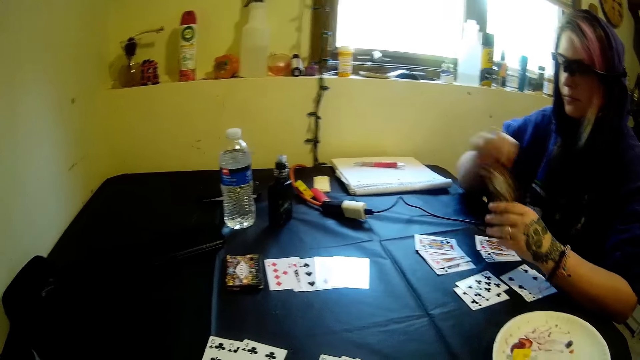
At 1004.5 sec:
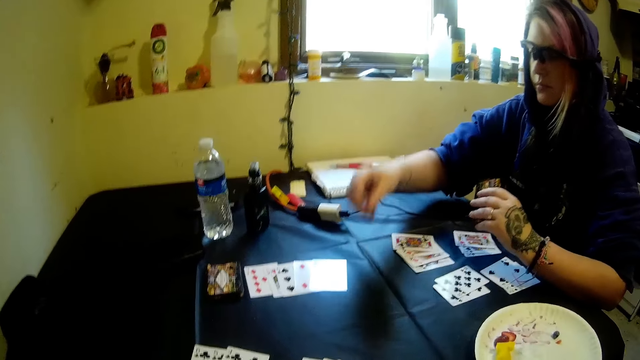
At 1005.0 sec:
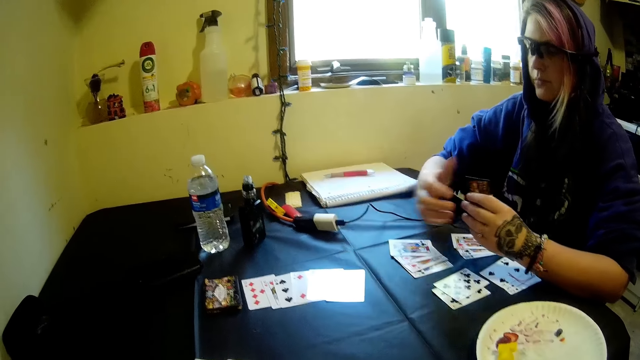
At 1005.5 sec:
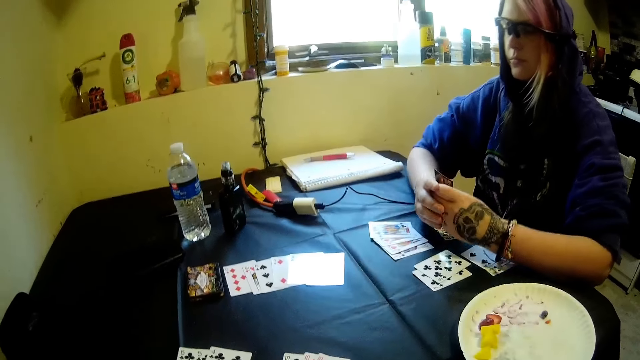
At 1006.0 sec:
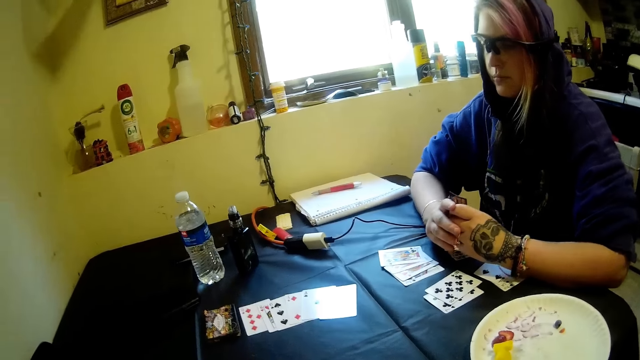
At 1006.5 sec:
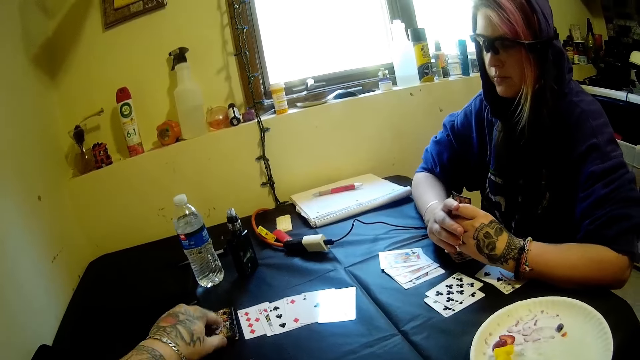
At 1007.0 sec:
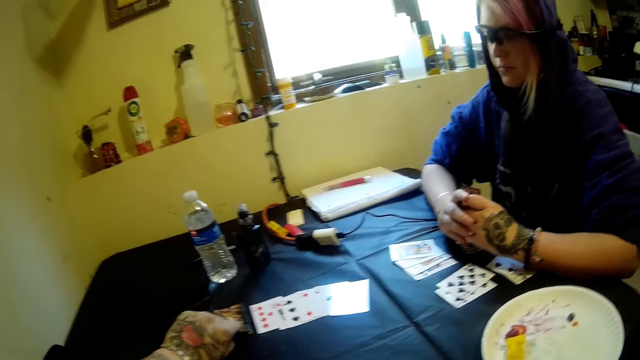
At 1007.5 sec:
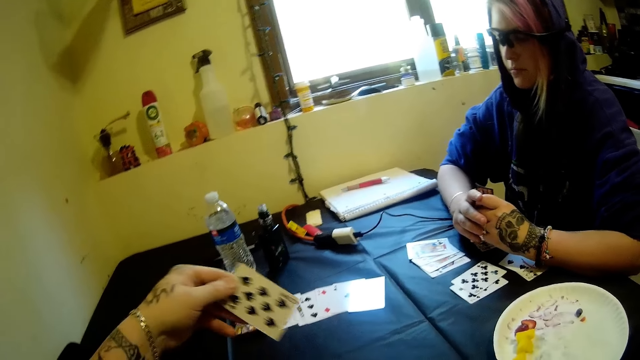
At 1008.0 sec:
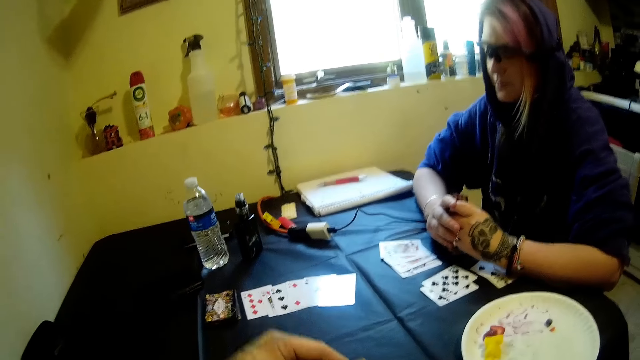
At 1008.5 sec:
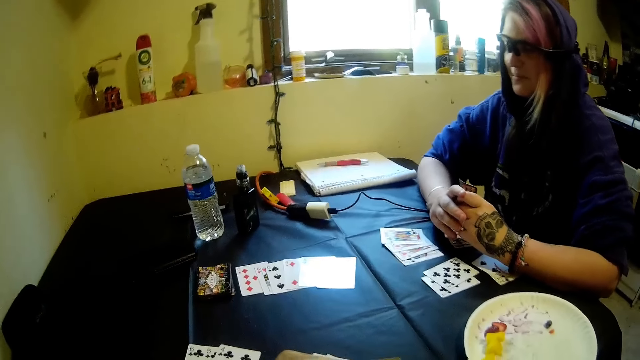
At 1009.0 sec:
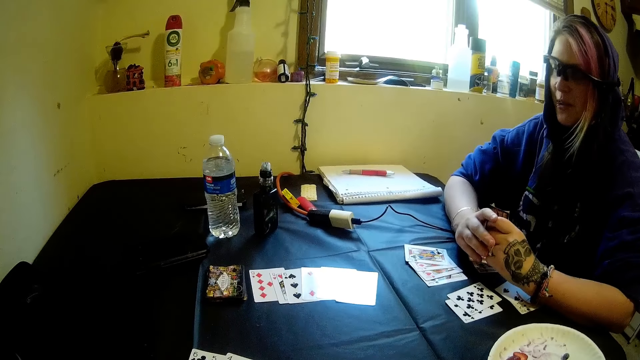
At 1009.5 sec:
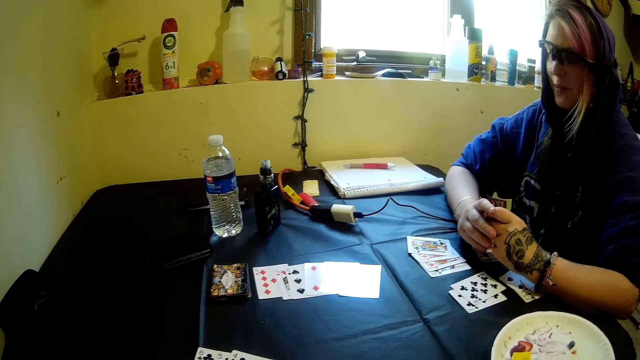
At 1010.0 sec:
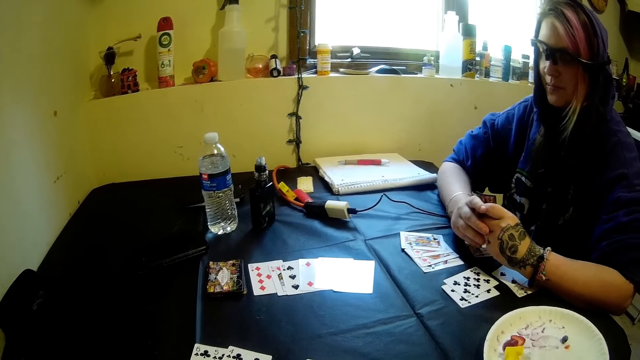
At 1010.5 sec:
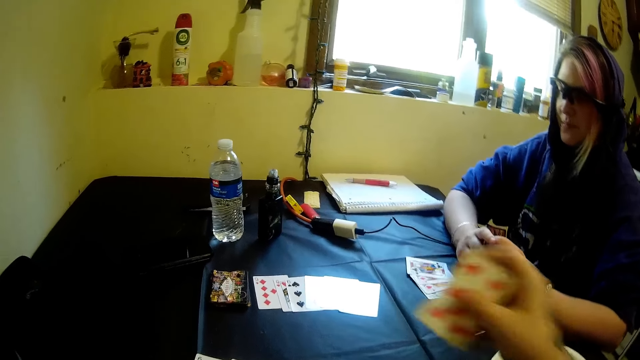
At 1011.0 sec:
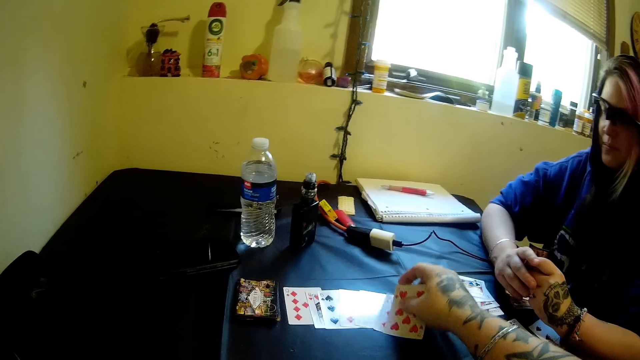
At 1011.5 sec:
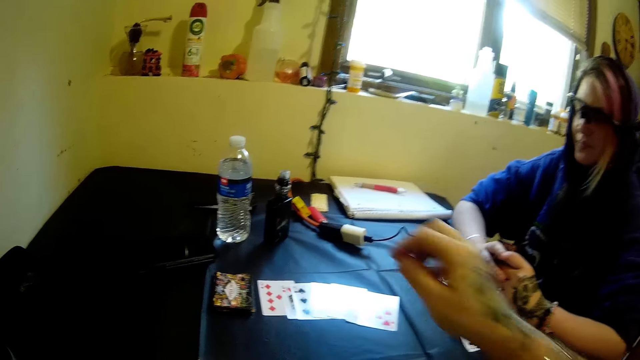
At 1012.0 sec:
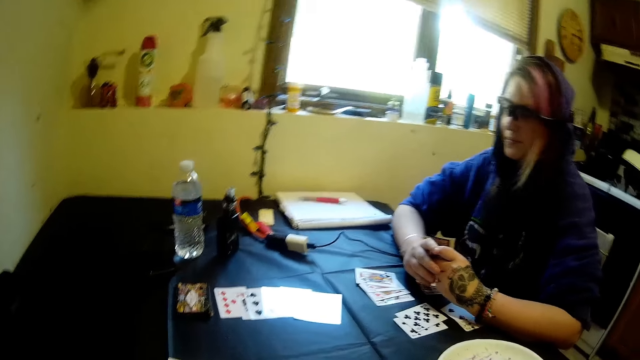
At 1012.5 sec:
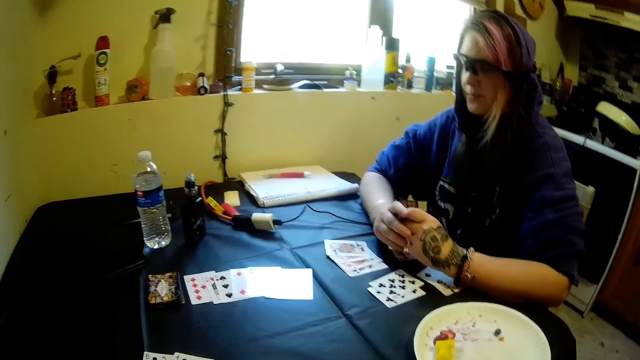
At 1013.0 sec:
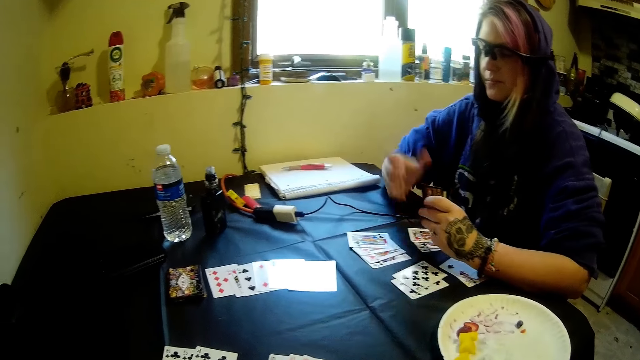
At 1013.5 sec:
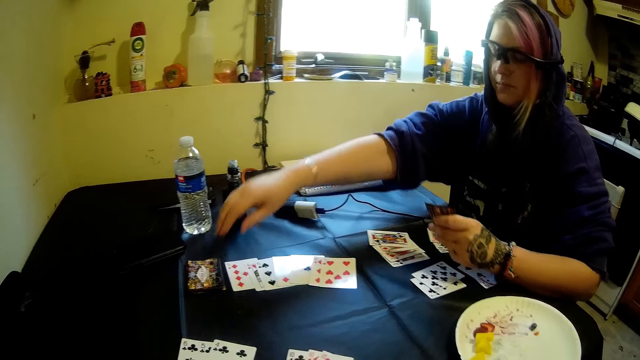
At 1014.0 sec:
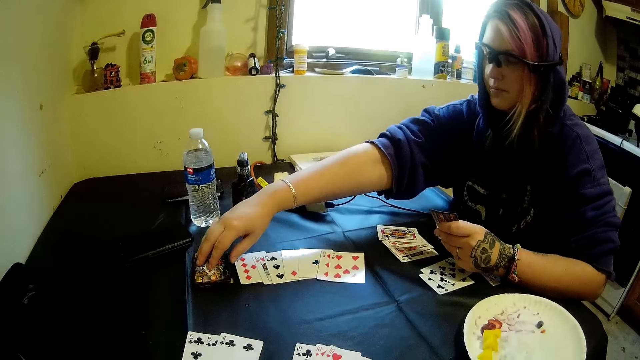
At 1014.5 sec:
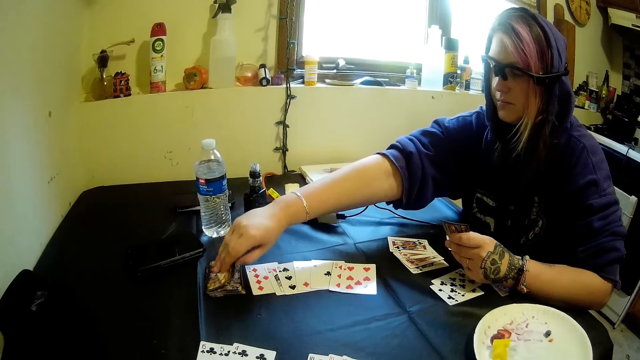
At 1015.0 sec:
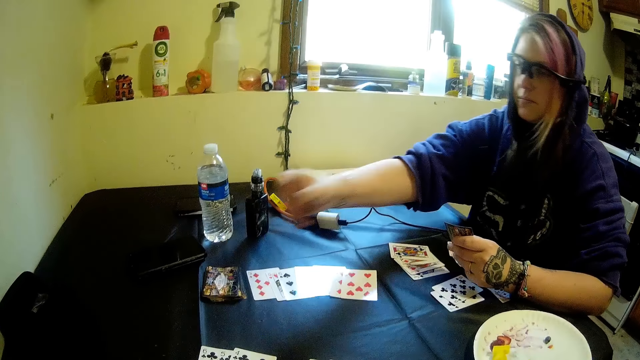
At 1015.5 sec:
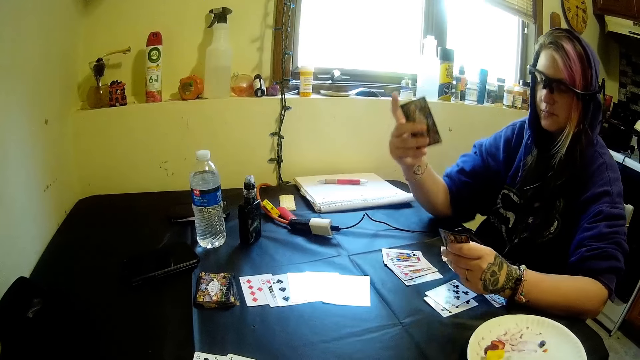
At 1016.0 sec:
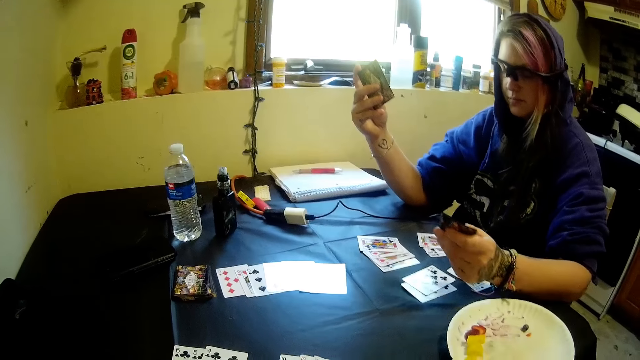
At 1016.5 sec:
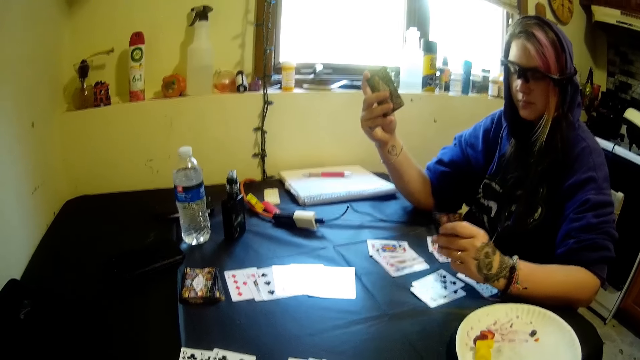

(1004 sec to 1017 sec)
A woman puts a card on the table. The camera wearer picks another card from the stack of cards on the table with his left hand. He drops the card on the table with his right hand. The woman picks another card from the stack of cards on the table with her right hand.

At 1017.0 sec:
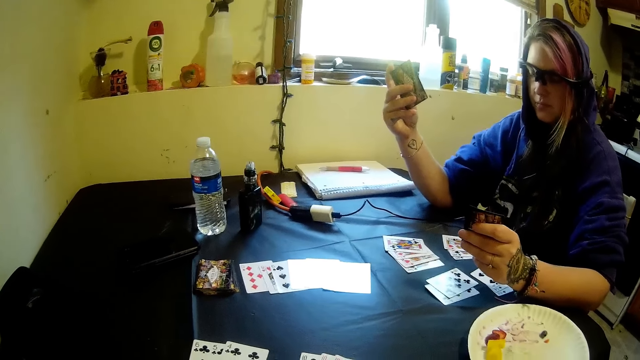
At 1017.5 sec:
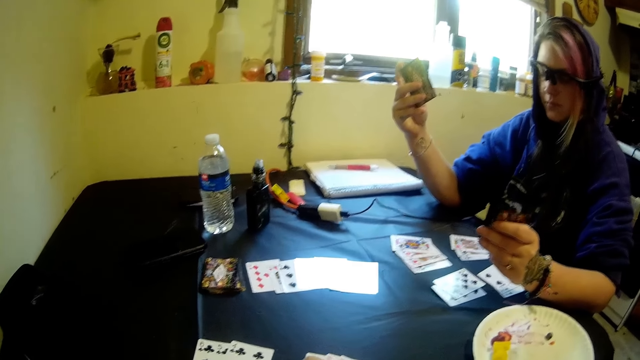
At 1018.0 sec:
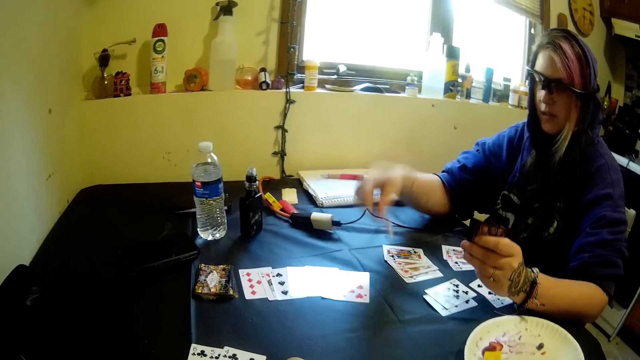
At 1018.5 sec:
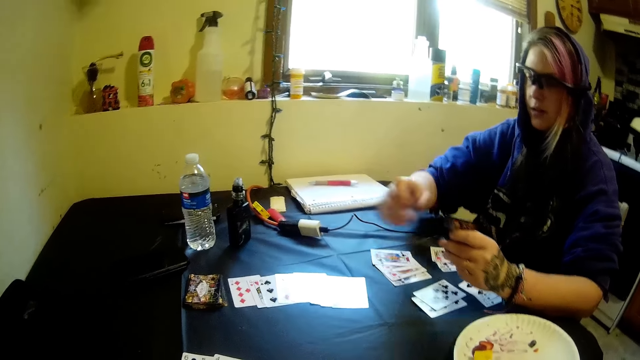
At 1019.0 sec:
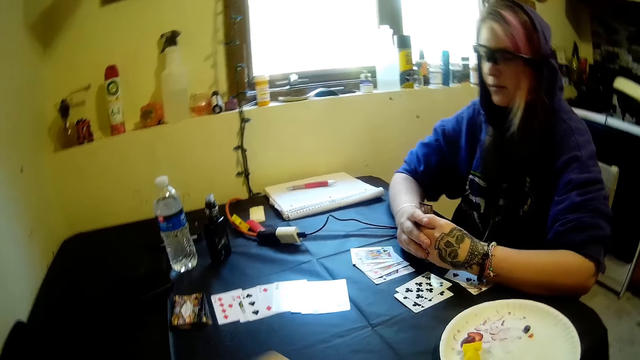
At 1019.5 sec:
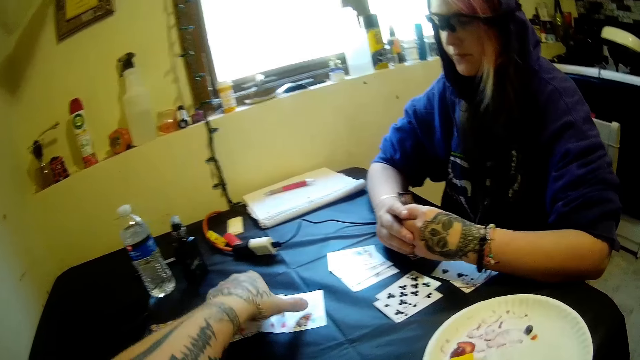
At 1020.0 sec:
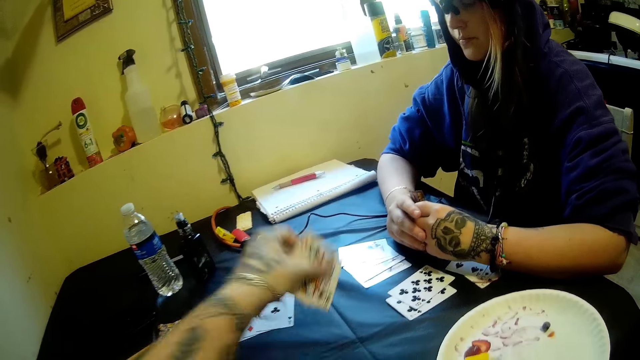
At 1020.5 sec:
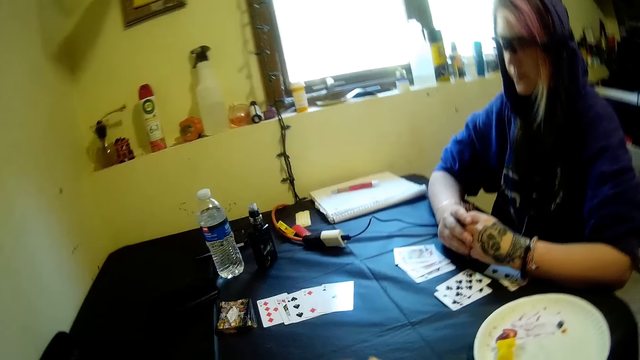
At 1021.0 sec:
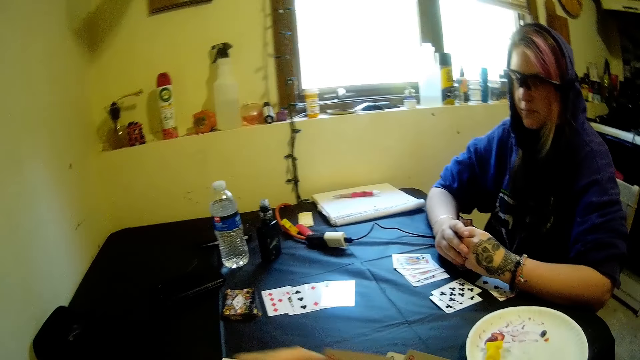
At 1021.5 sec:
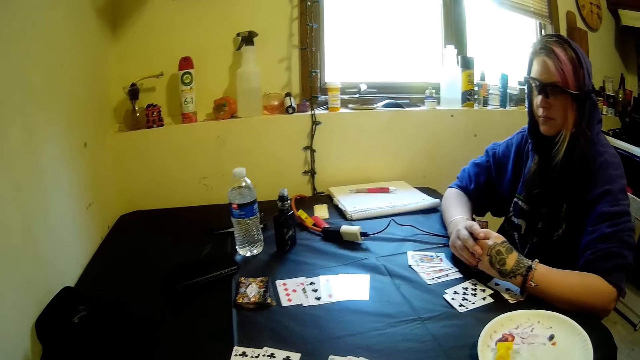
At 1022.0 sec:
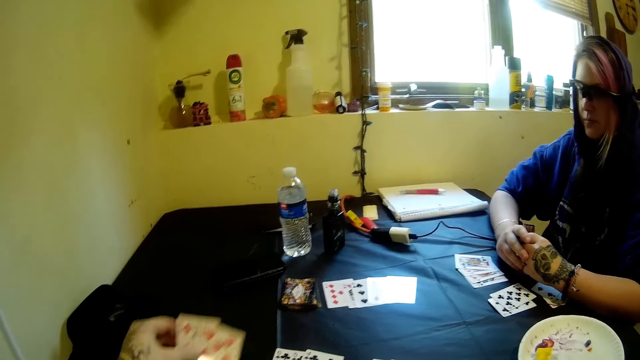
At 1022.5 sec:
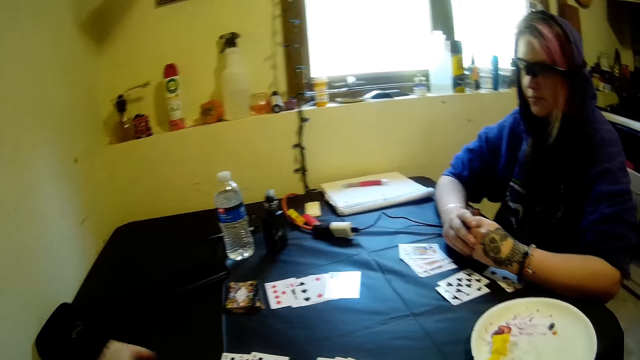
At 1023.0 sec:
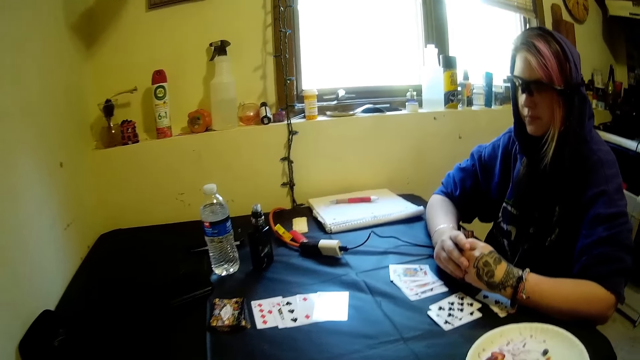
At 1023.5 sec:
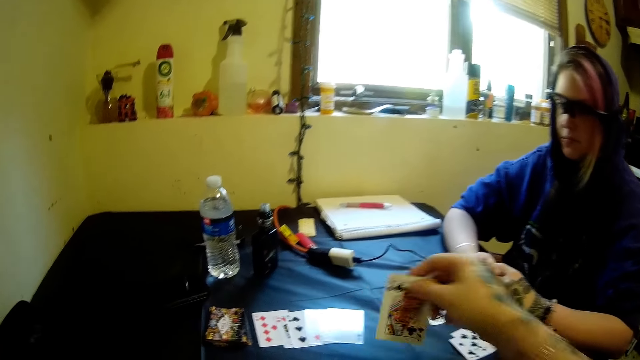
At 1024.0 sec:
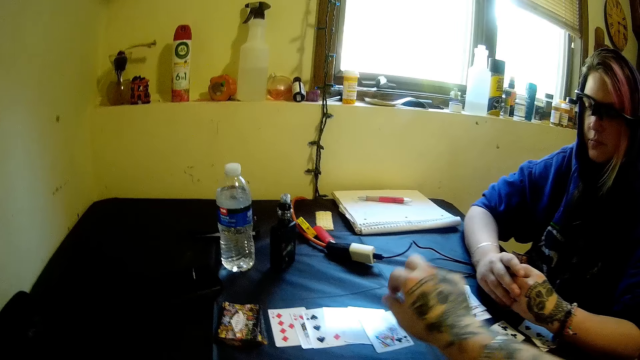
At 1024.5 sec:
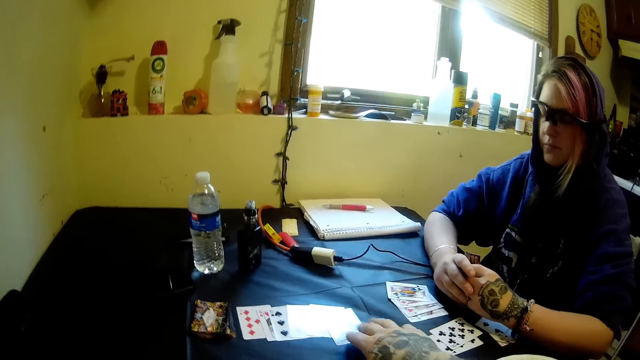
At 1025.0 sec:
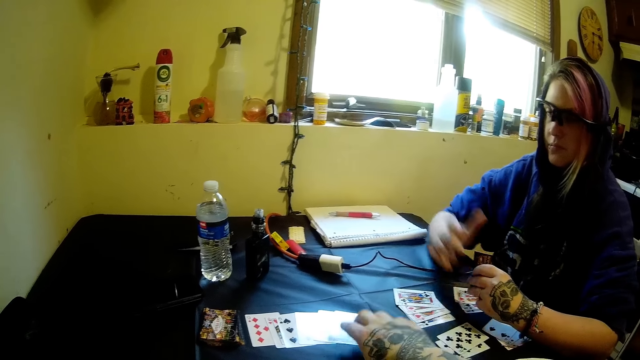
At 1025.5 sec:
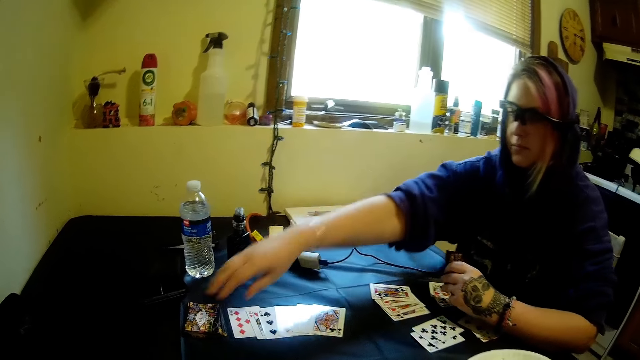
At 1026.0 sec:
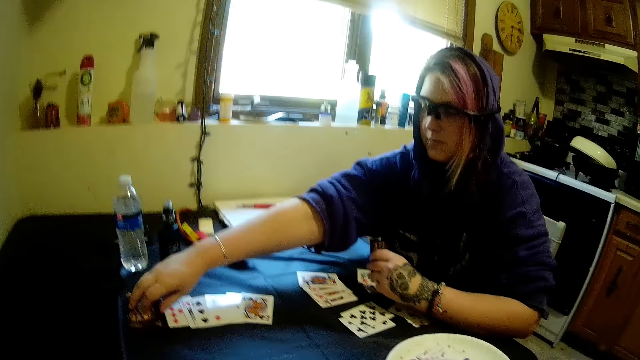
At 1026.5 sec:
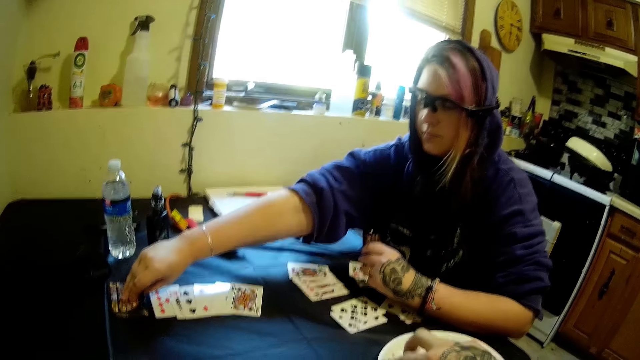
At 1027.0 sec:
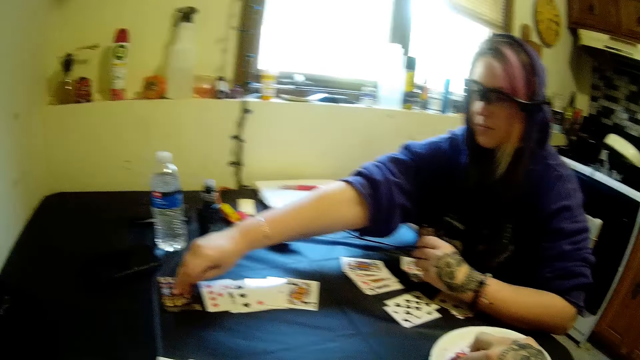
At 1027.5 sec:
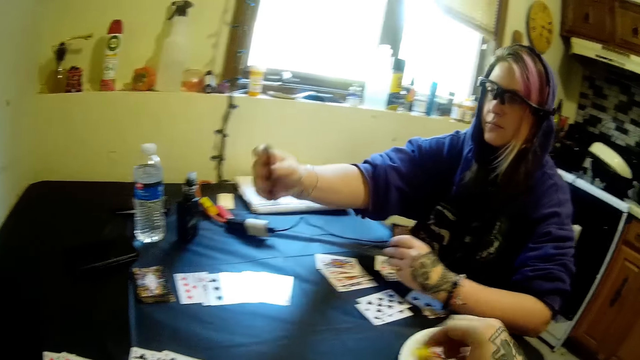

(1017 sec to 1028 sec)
The woman drops a card on the table with her right hand. The camera wearer picks cards from the table with his left hand. He drops a card on the table with his right hand. He drops a card again. He picks fruit from the plastic plate on the table with his right hand. The woman picks another card from the stack of cards on the table with her right hand.
